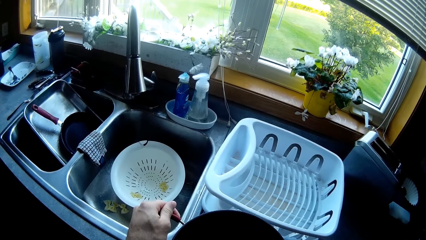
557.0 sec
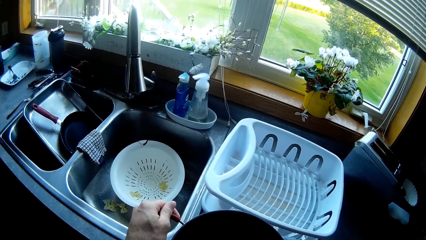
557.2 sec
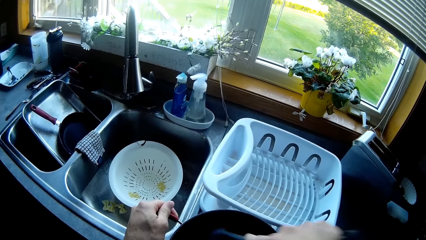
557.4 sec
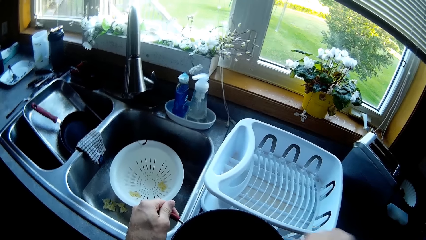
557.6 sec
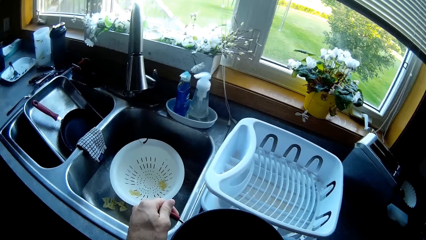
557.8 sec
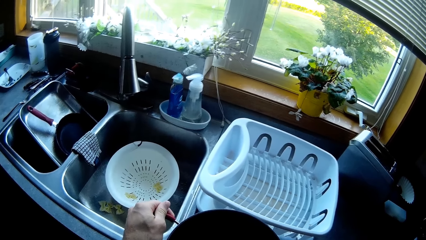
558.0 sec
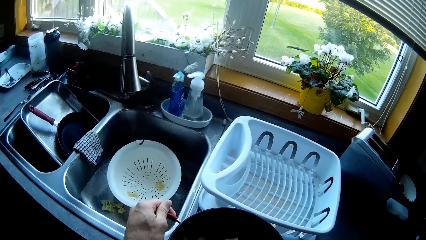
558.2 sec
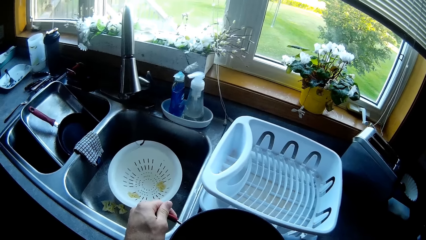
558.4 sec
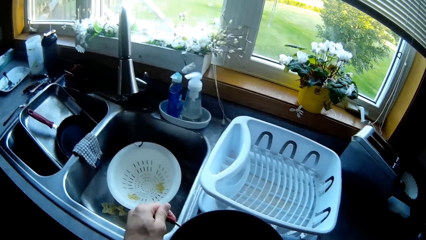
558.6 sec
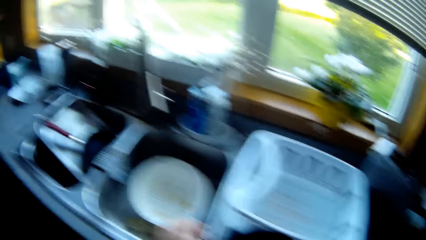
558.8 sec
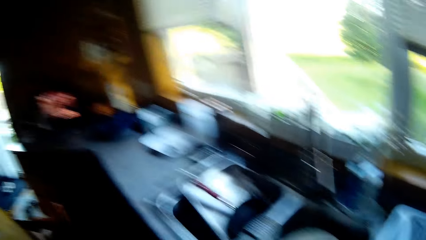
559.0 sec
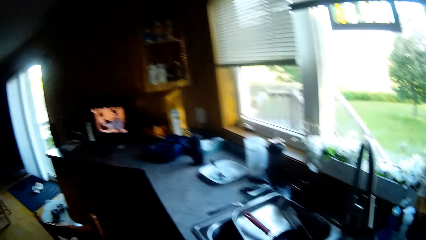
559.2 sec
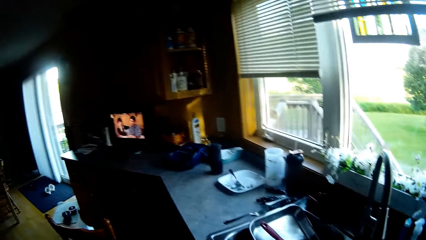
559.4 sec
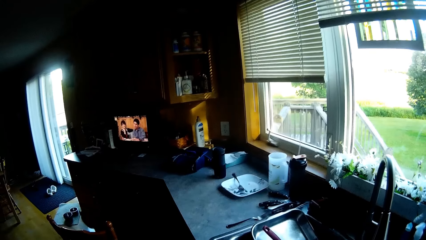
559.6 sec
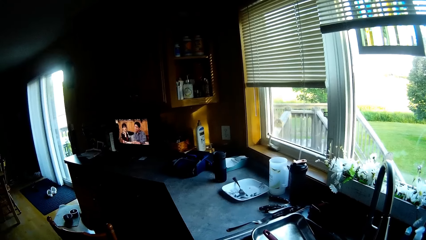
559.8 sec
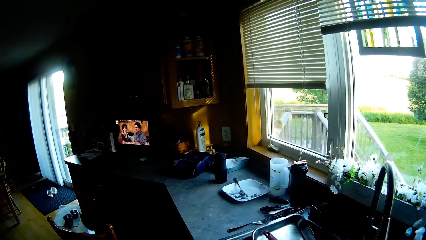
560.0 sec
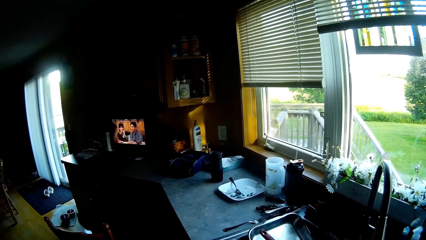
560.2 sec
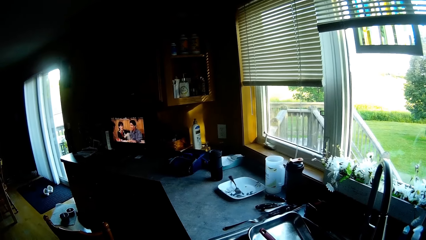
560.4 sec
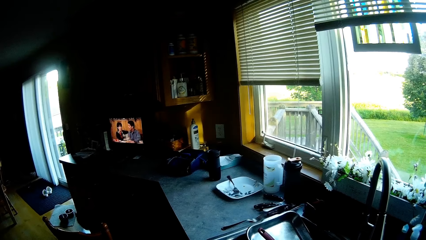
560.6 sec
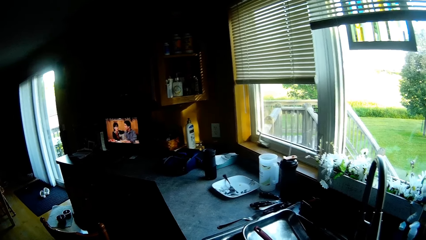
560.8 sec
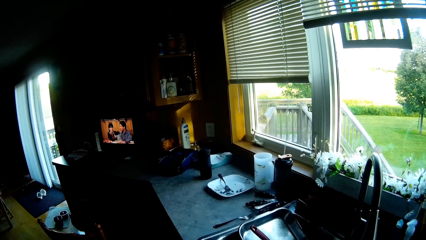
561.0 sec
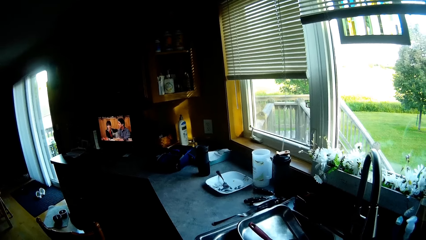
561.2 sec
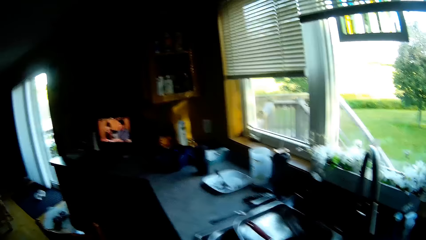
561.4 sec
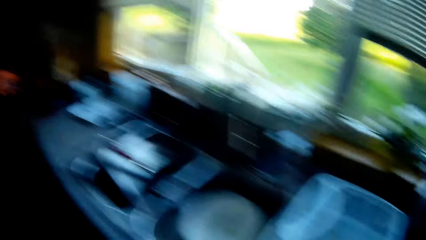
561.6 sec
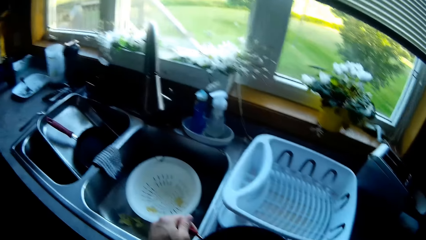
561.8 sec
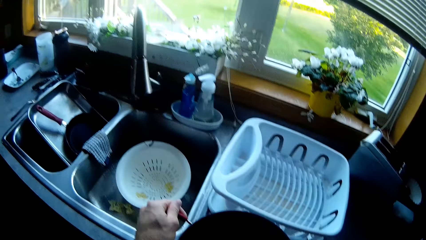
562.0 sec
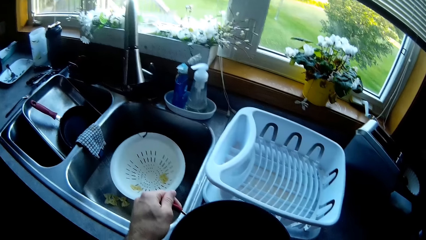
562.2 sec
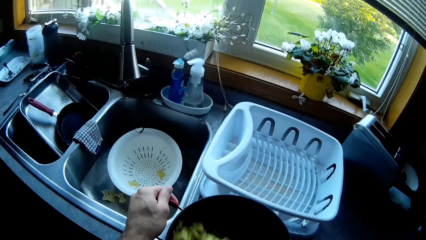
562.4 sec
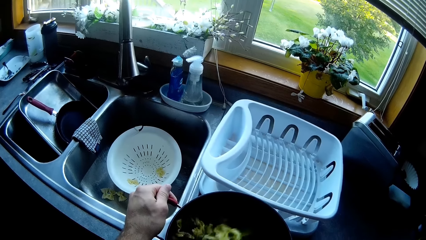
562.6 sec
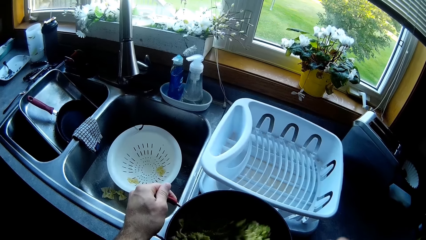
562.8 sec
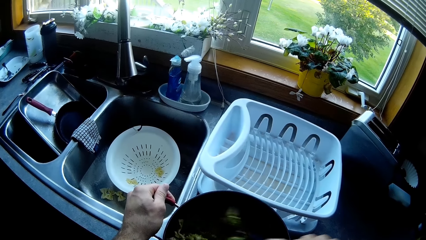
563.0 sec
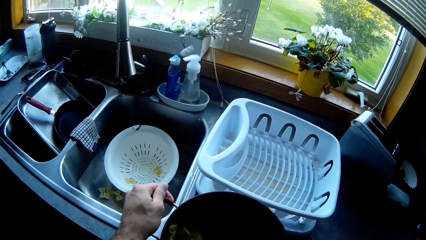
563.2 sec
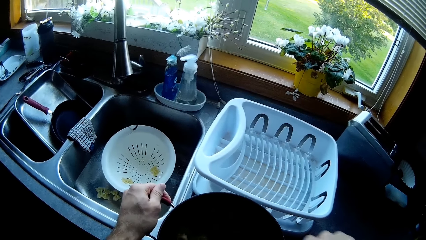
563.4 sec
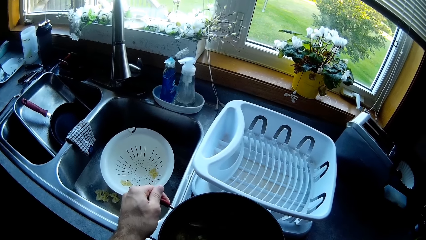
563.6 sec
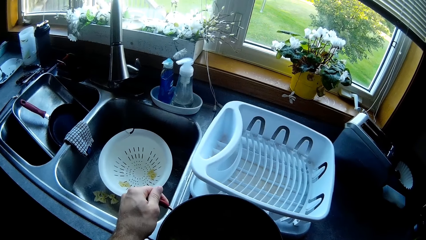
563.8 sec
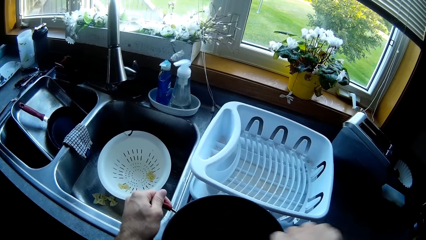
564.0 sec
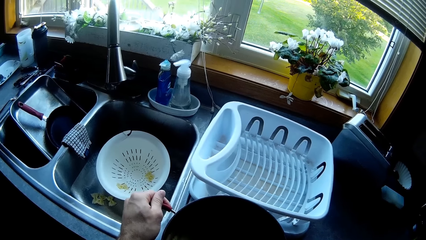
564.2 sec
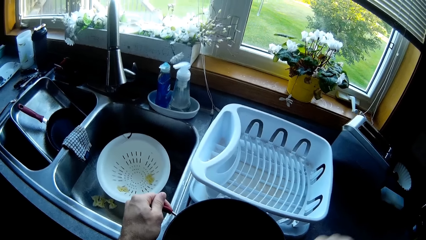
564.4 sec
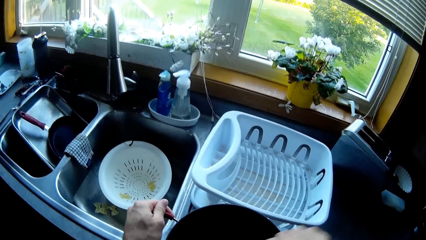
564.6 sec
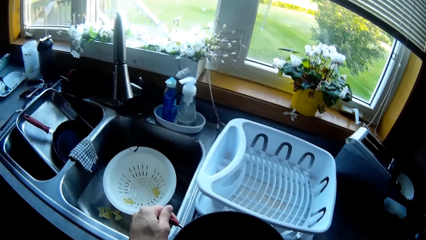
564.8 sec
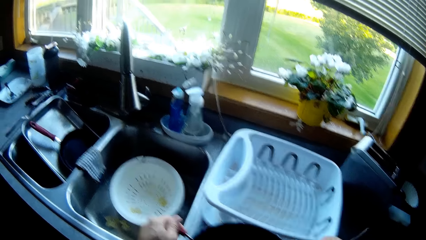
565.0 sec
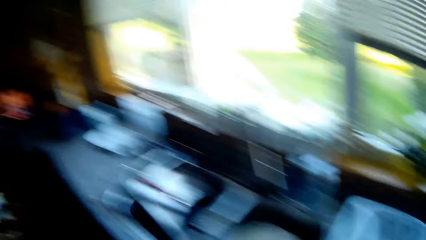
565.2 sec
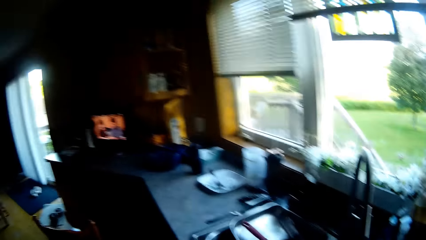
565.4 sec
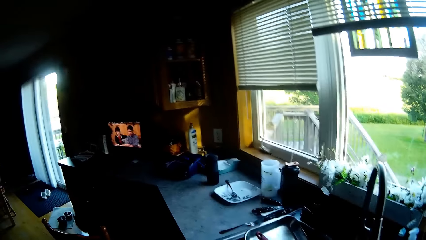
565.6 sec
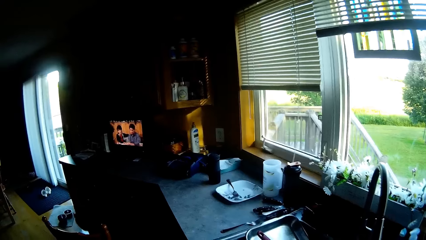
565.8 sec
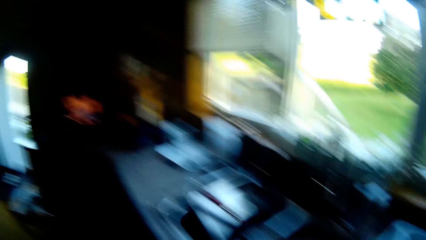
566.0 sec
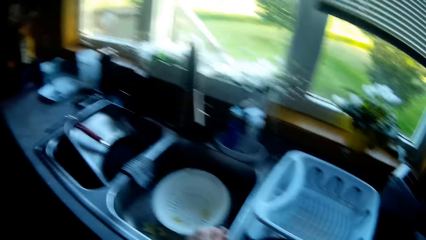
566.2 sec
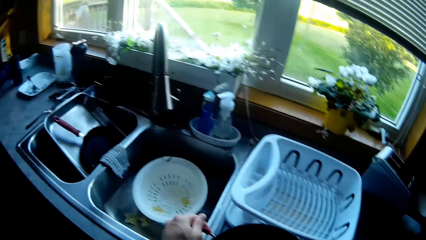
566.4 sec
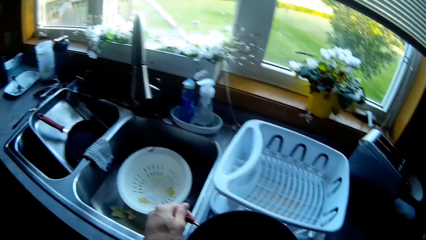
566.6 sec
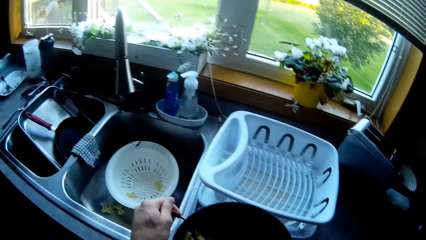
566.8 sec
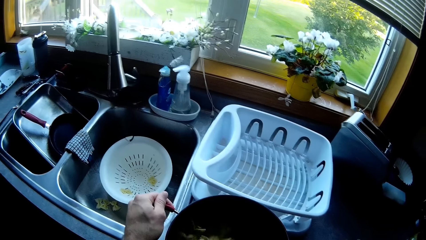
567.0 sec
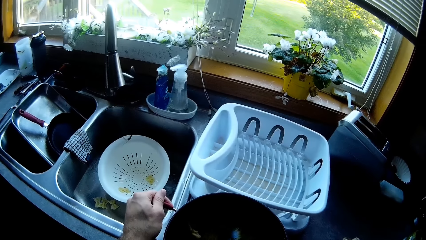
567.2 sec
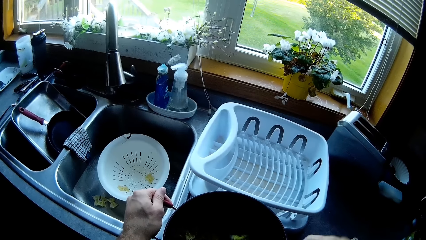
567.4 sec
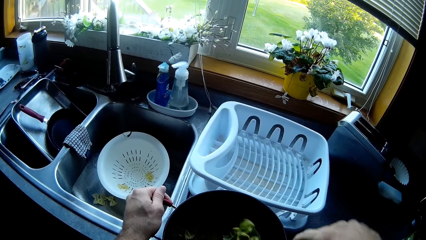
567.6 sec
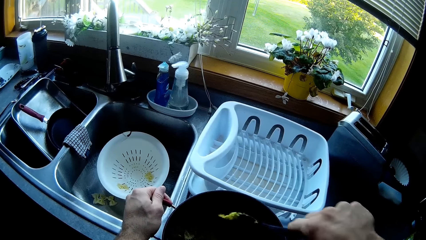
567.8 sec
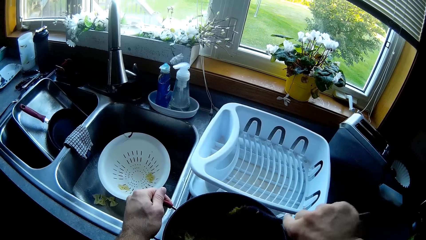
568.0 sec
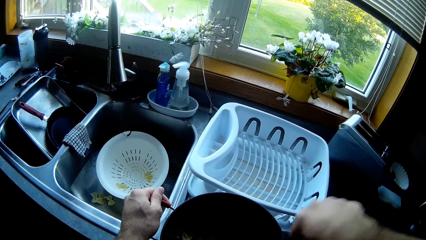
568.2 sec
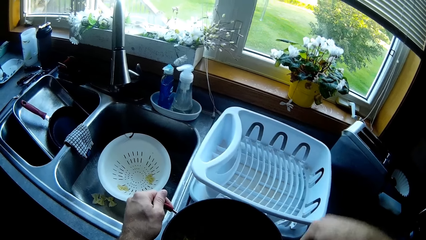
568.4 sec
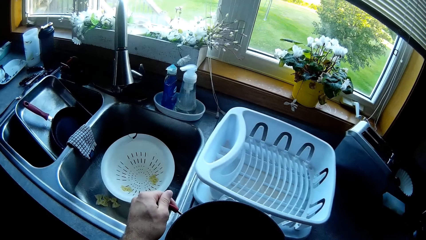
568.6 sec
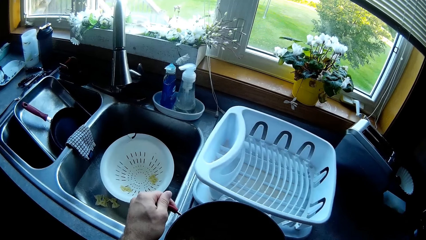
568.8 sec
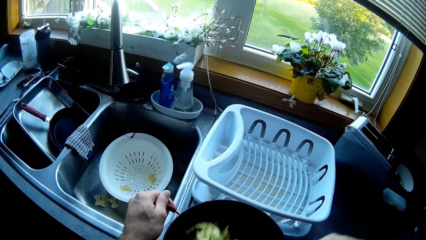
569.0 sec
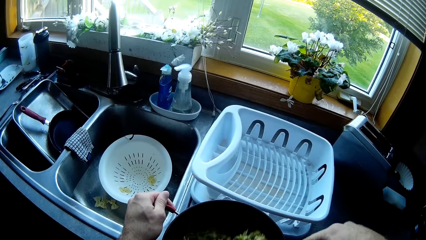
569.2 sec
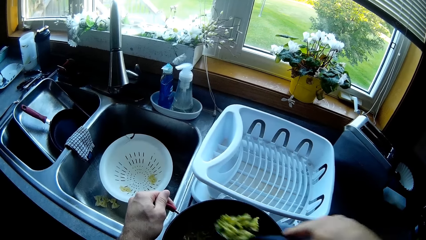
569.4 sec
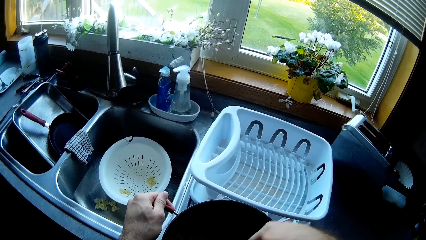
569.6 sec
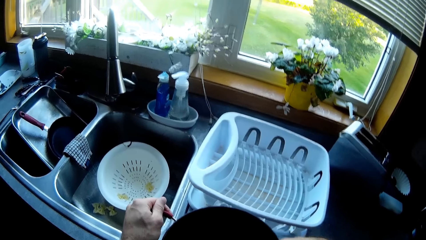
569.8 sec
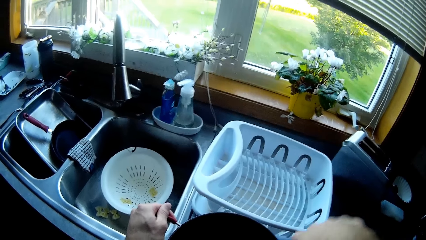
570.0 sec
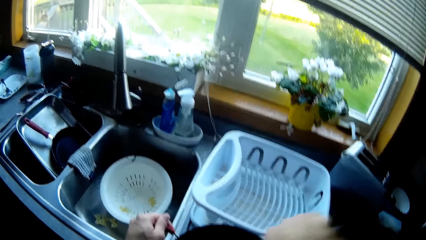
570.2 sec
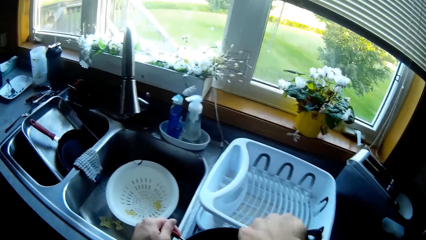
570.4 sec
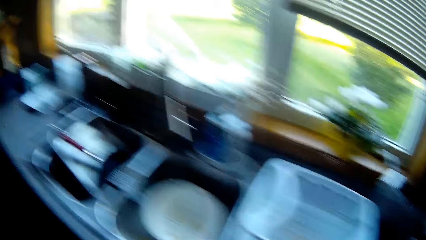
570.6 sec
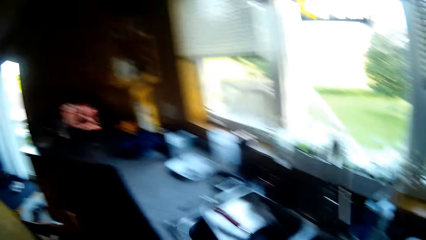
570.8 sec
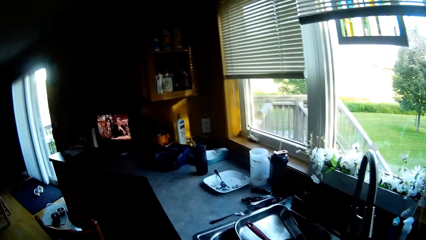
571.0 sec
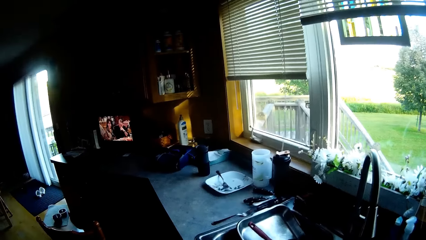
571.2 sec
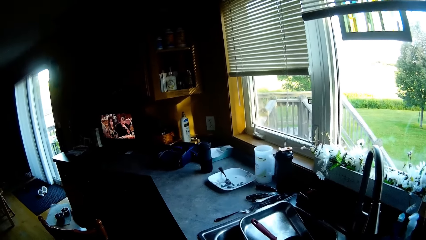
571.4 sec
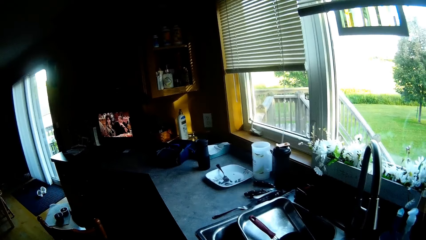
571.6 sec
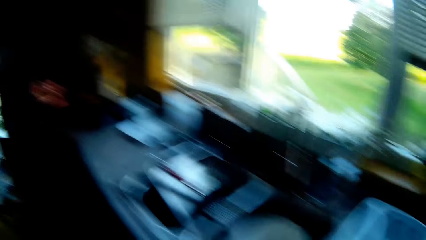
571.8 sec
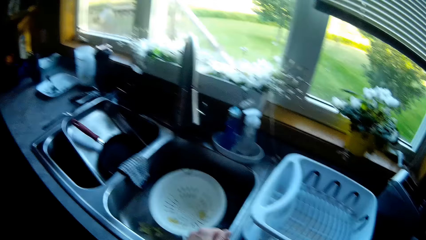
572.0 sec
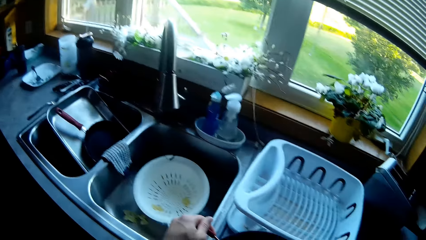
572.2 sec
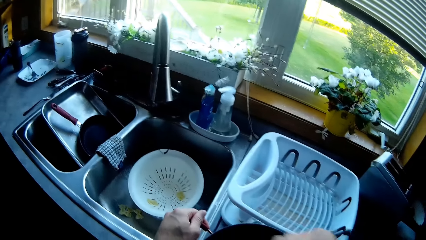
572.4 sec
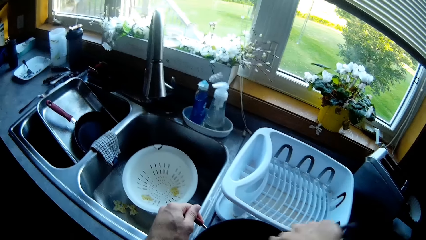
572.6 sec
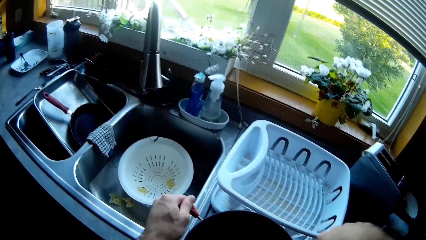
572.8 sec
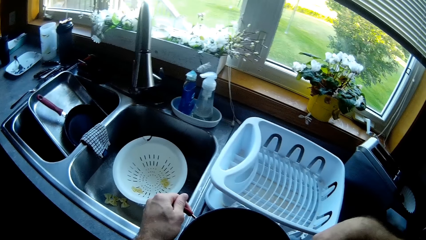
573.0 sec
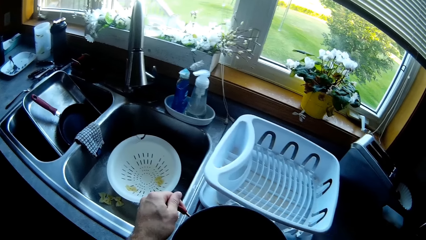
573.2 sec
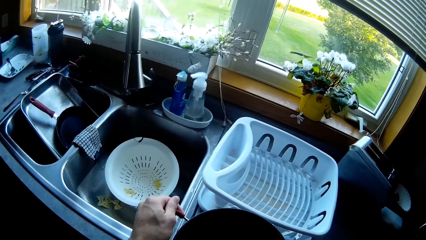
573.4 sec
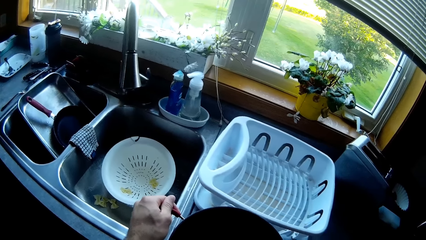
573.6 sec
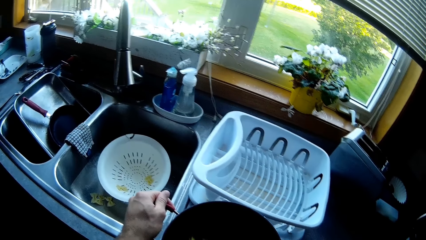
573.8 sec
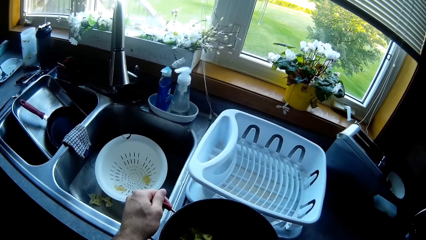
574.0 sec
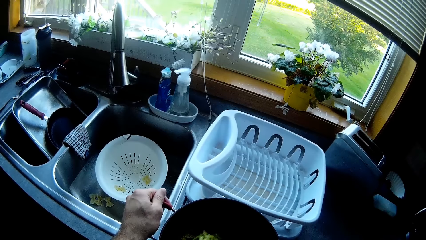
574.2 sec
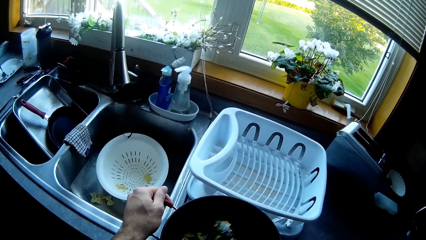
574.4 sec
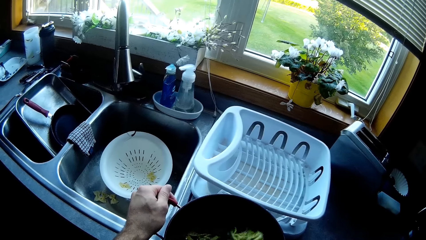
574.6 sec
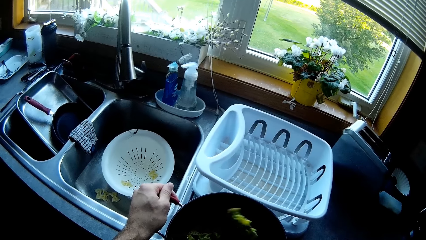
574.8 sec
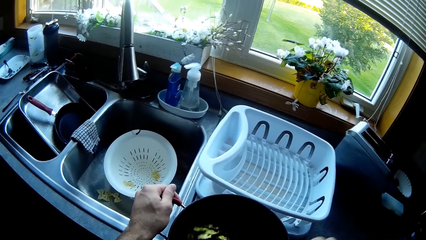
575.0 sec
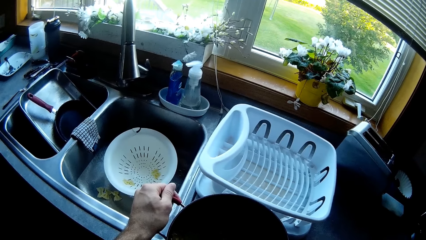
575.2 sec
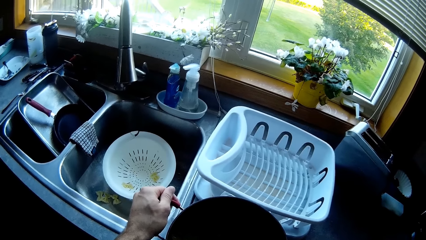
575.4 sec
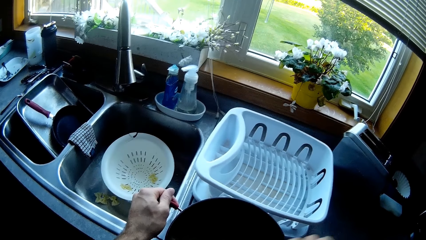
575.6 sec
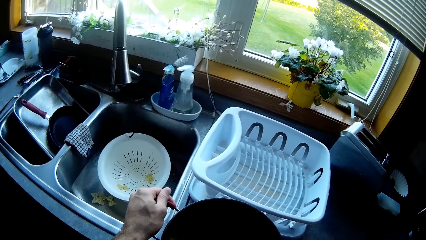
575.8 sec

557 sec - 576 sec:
The camera wearer looks at the screen. They stir the vegetables. They look at the screen. They stir the vegetables. They look at the screen. They stir the vegetables.
